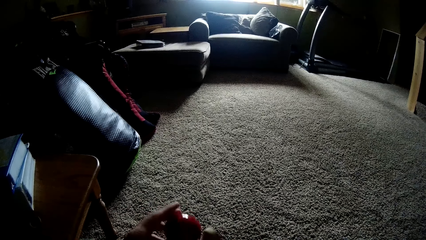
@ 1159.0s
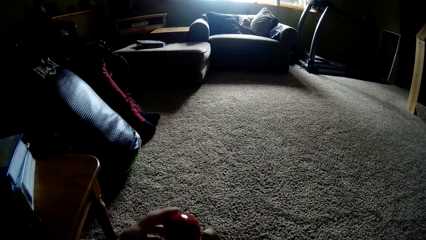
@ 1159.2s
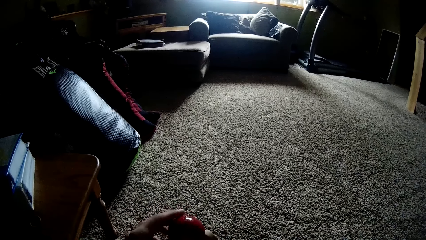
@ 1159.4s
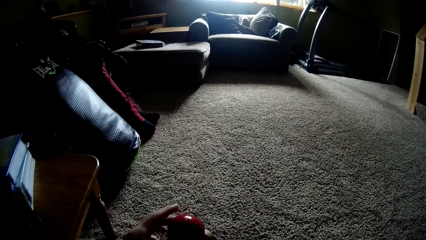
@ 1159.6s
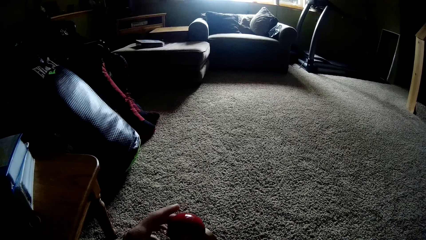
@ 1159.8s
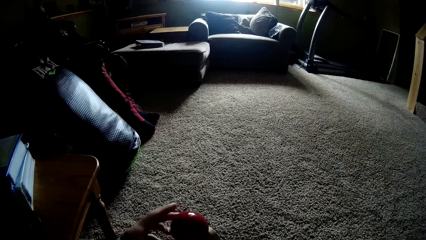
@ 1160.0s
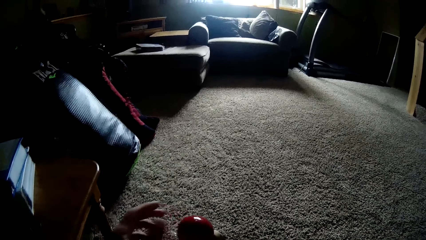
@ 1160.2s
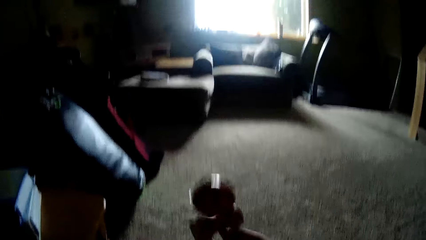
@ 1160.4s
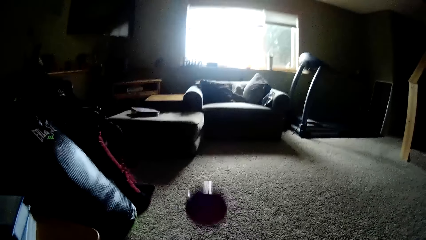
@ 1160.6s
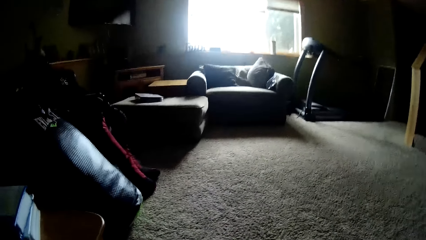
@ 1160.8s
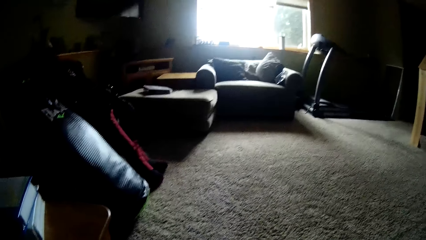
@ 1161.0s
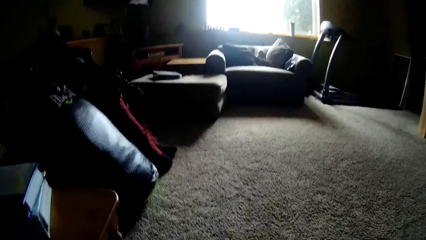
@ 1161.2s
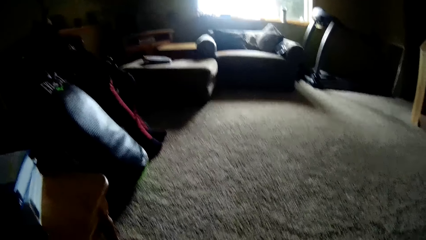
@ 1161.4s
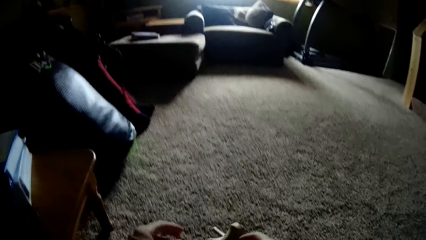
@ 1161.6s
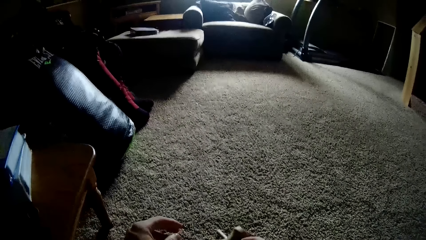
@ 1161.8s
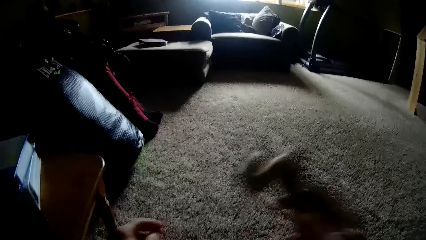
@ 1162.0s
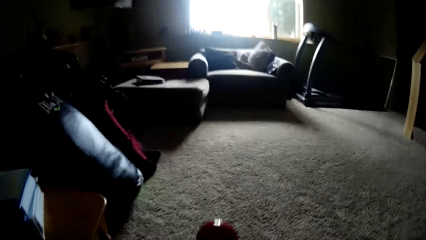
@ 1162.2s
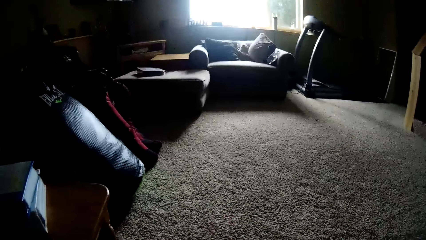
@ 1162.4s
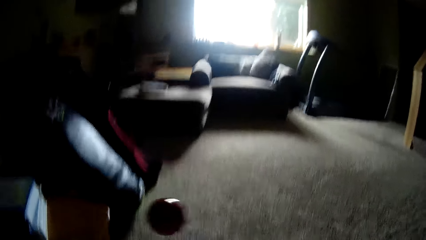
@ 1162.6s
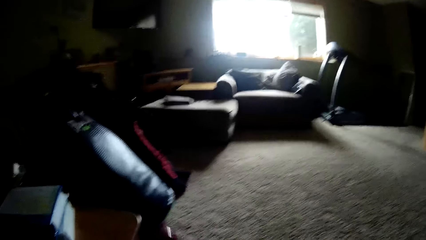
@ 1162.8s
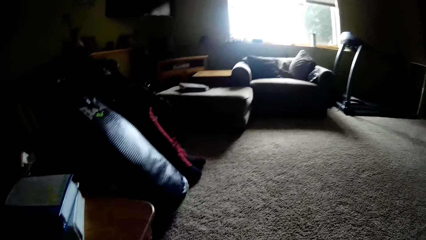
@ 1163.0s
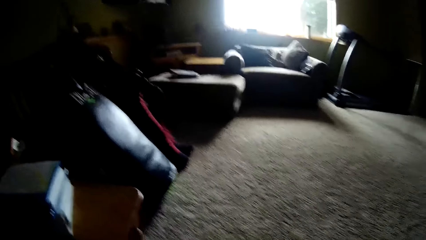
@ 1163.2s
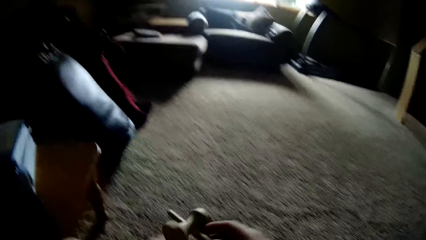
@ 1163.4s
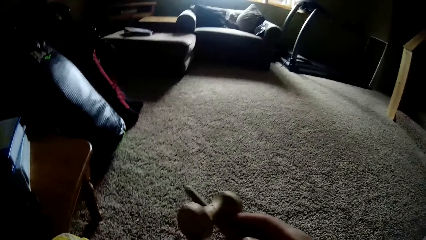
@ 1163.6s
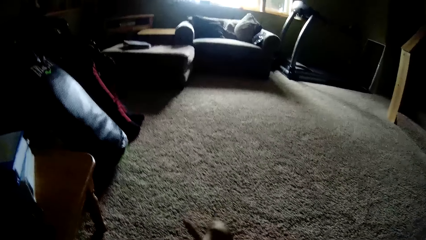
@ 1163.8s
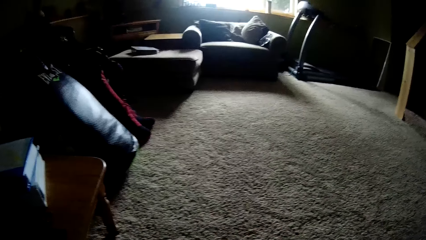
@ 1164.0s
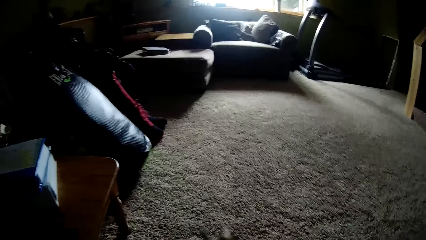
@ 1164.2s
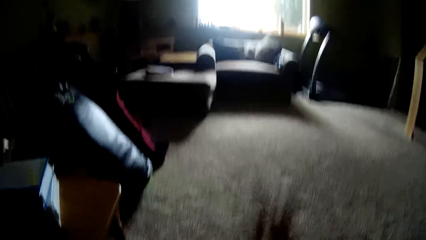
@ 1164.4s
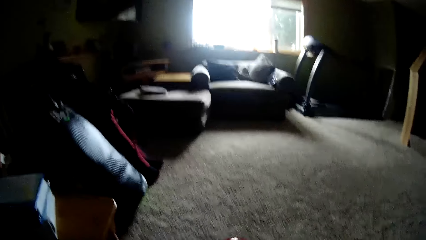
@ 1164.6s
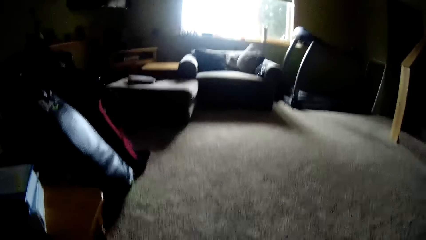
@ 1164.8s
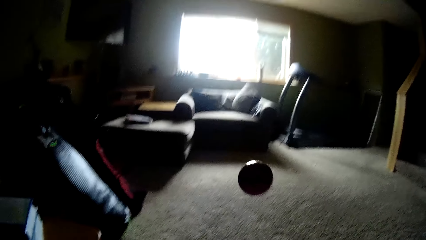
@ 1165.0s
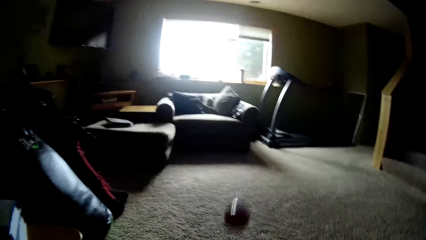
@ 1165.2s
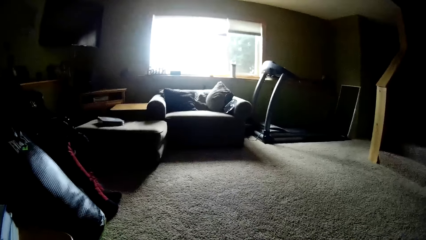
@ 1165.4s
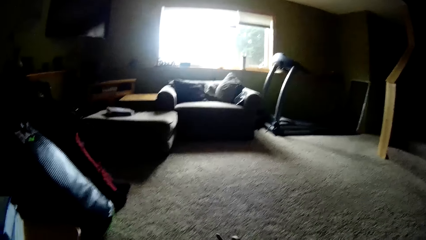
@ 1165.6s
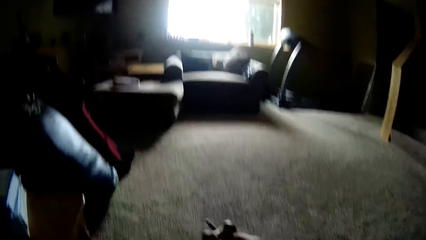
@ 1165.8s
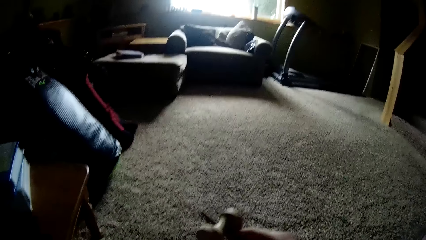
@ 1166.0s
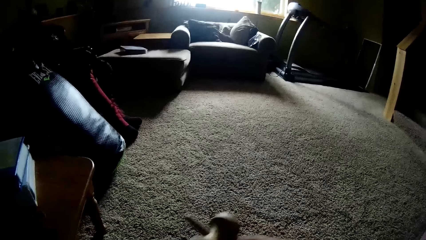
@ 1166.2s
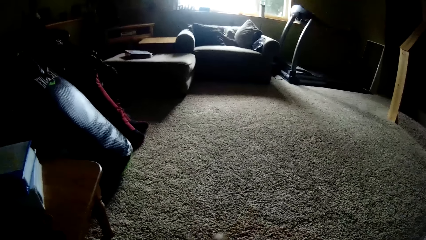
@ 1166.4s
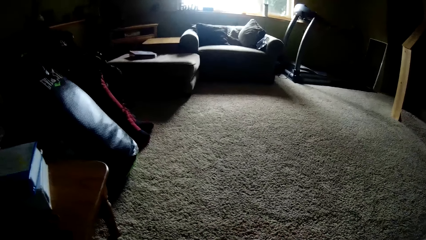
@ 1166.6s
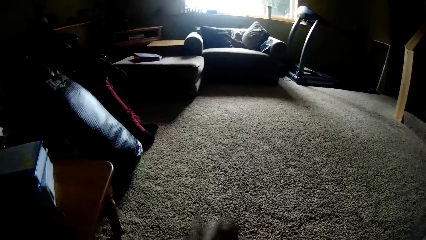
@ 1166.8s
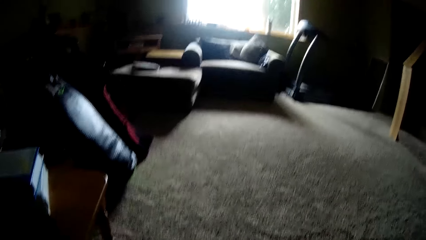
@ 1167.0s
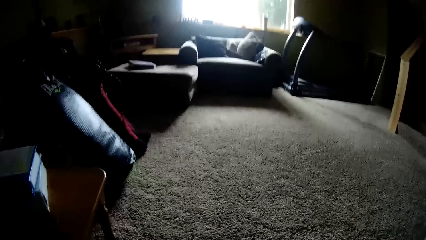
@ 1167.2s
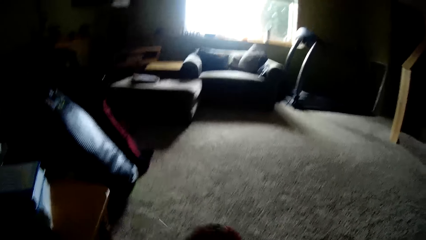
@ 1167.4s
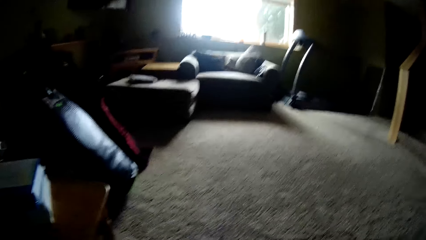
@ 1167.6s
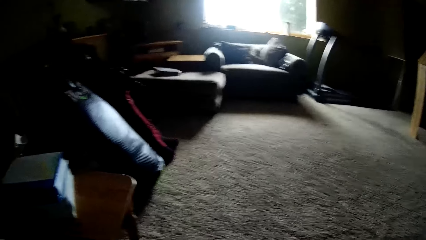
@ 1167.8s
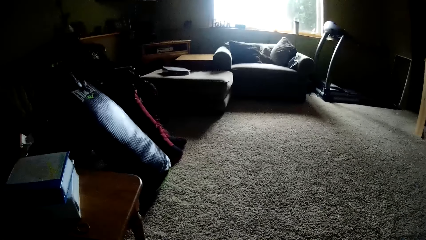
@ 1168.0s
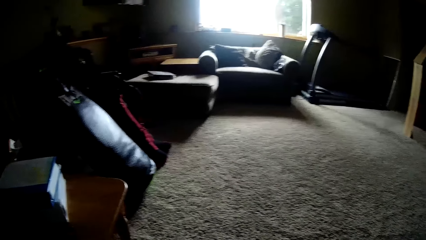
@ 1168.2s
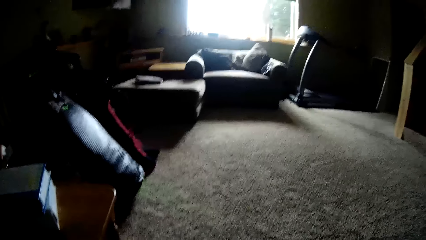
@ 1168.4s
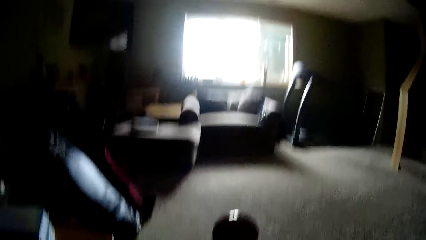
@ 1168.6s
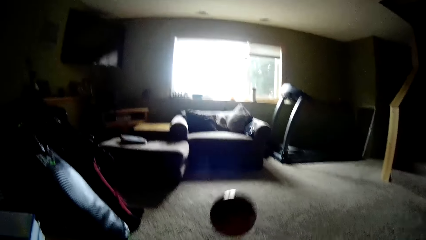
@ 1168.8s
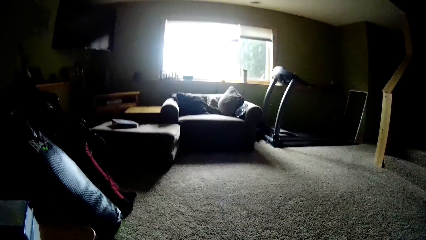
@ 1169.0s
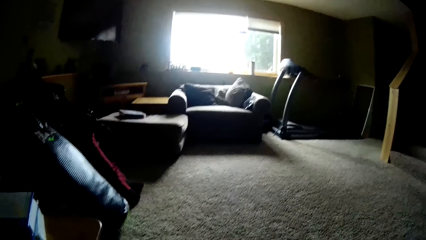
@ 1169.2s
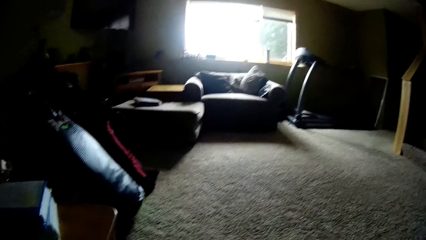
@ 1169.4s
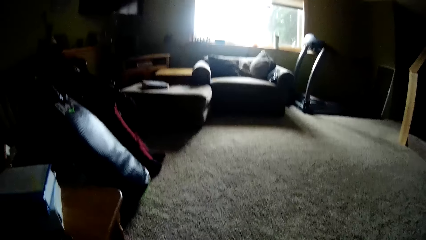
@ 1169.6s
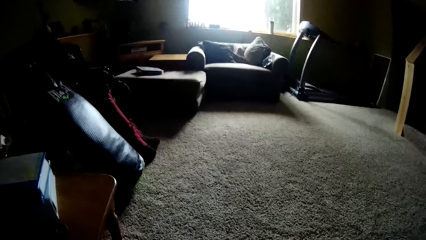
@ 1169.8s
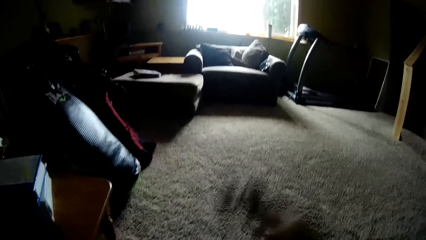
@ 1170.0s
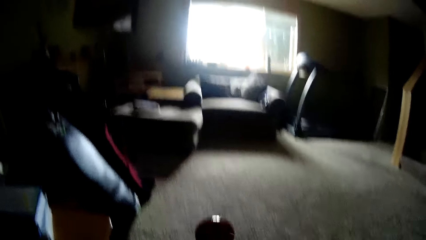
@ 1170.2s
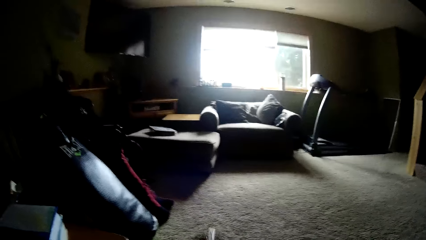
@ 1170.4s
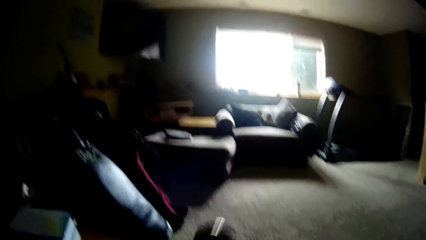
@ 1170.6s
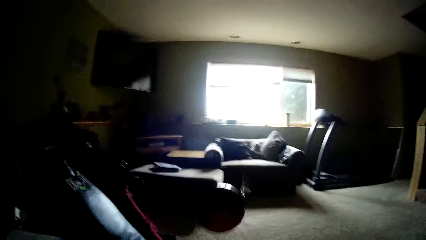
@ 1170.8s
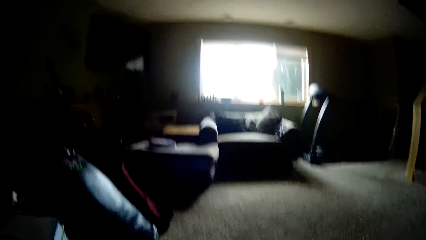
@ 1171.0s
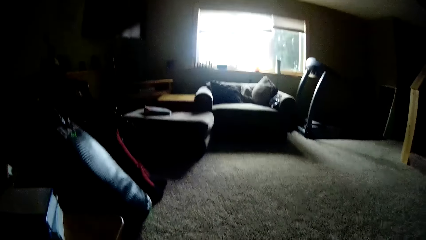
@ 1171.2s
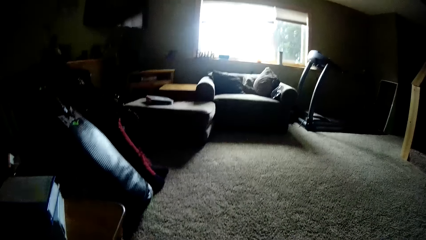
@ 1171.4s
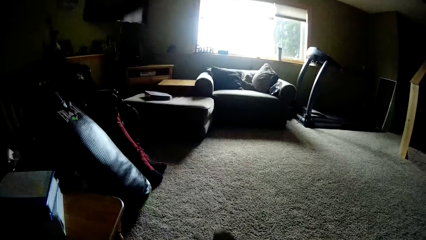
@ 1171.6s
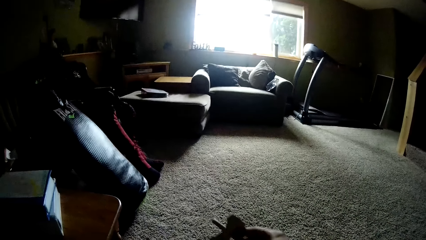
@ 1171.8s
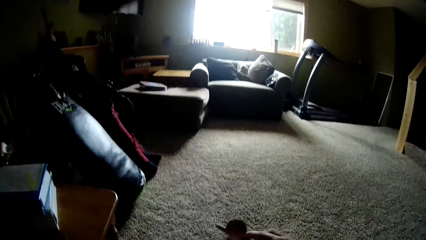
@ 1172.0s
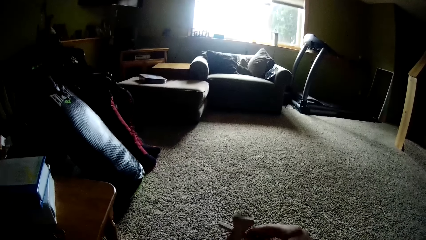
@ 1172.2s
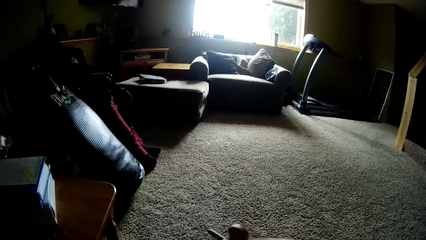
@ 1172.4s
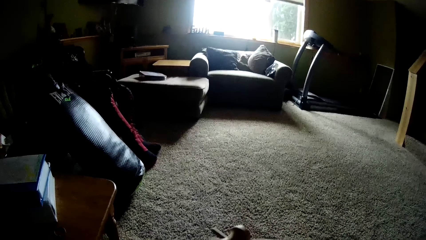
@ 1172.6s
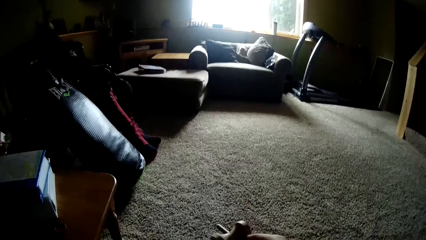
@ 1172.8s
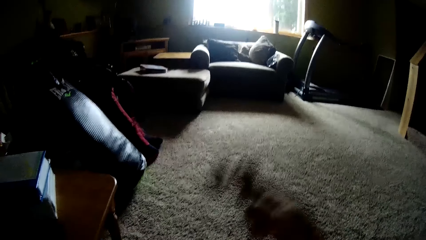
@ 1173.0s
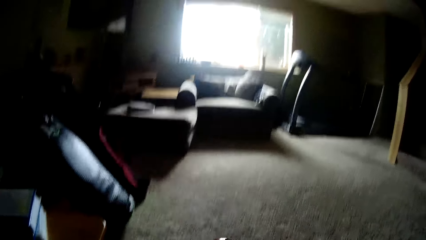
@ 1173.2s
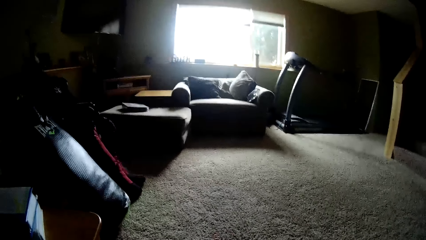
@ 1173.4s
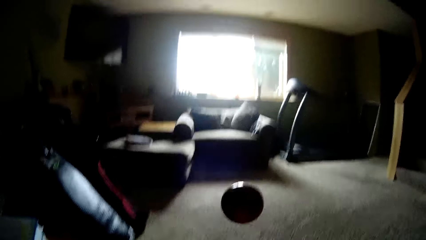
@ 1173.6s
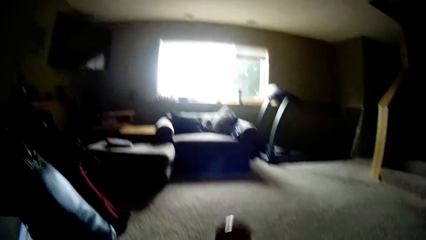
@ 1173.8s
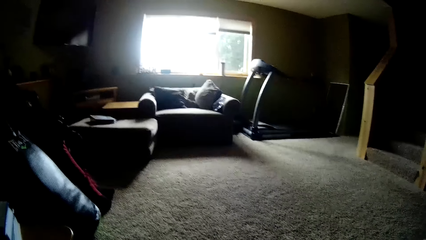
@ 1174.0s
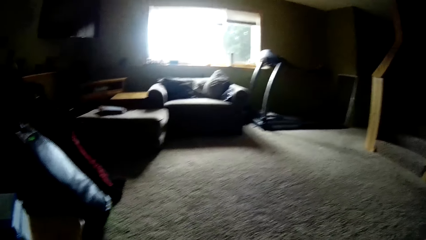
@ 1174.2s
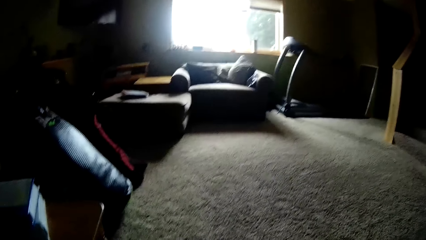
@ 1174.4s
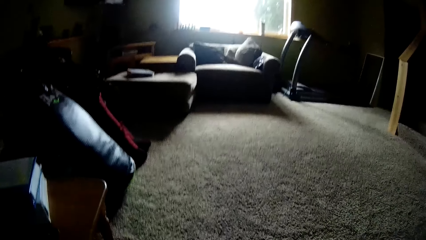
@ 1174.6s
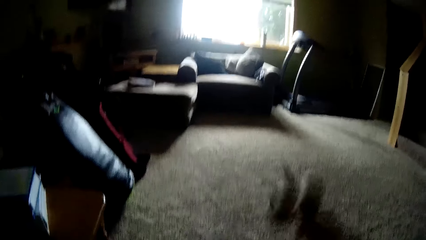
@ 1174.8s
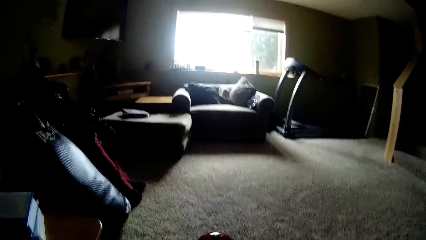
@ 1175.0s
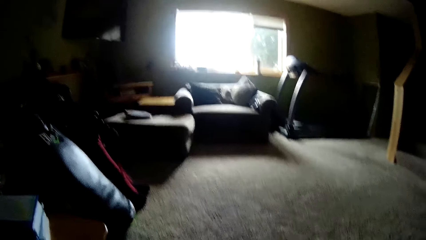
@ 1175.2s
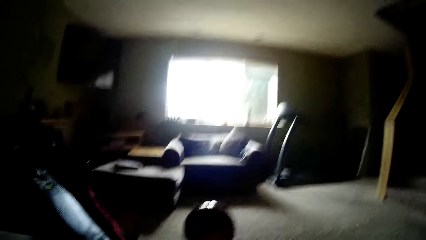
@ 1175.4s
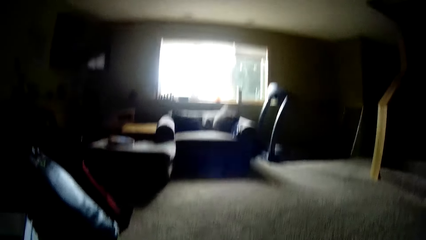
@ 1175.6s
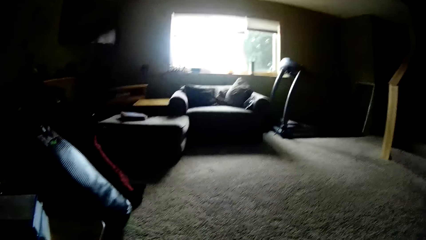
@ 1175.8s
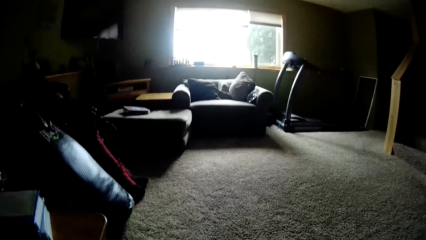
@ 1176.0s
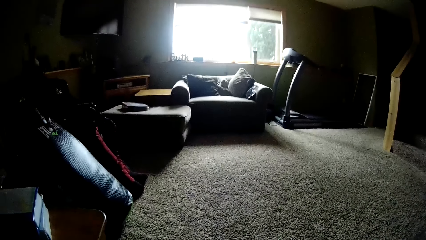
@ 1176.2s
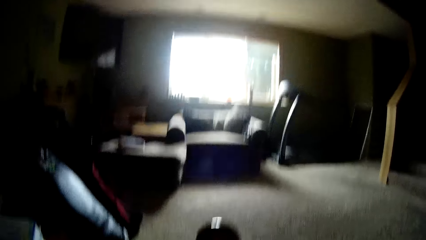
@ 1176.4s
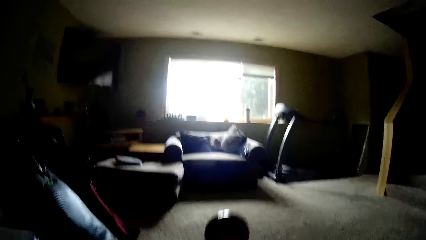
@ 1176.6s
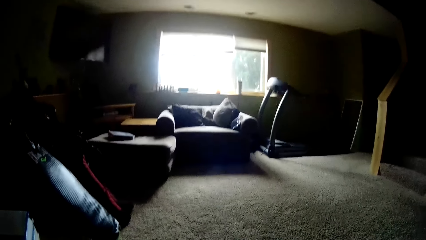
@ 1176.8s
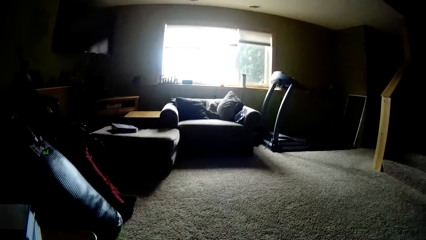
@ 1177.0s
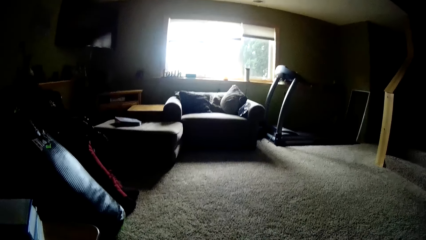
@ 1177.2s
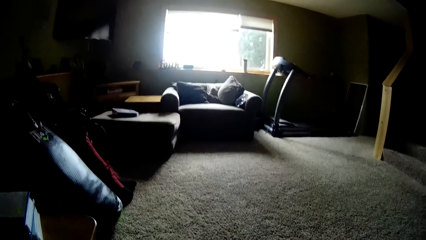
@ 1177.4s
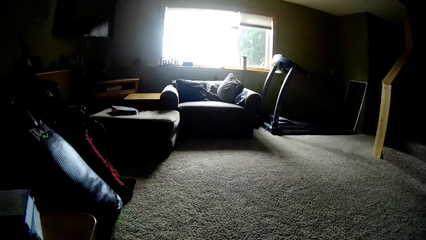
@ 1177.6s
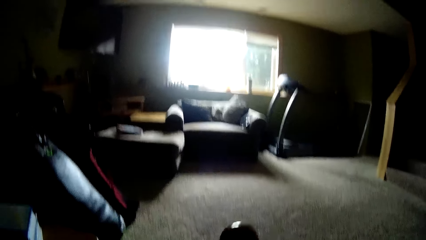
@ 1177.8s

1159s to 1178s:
The camera wearer places the ball on the kendama toy. They toss the ball with the wooden tool with the right hand. They play with the kendama toy. They toss the ball with the wooden tool with the right hand. They toss it repeatedly.
